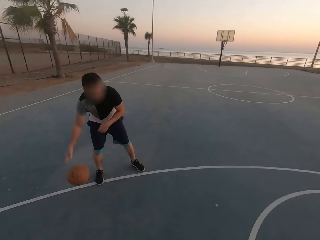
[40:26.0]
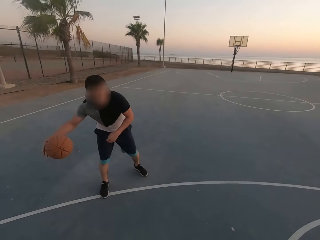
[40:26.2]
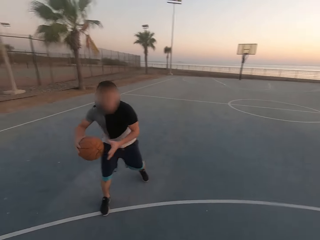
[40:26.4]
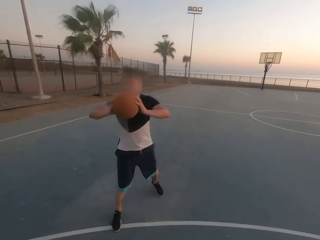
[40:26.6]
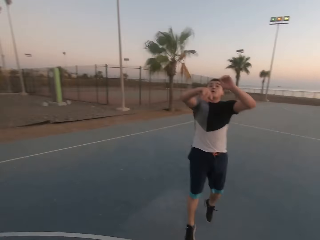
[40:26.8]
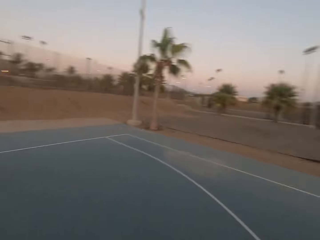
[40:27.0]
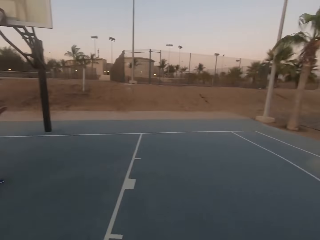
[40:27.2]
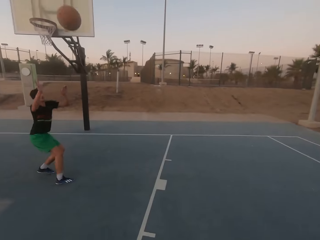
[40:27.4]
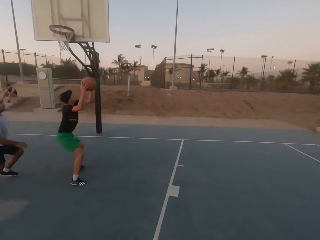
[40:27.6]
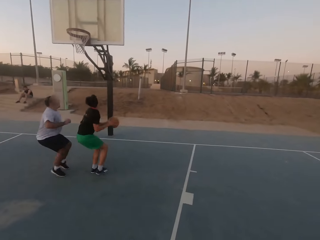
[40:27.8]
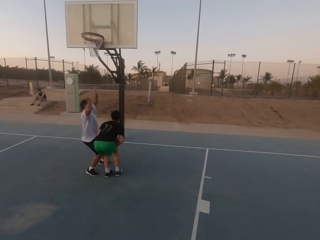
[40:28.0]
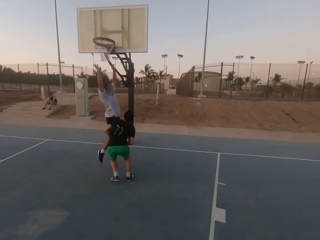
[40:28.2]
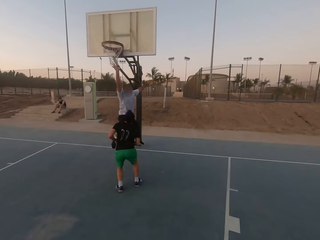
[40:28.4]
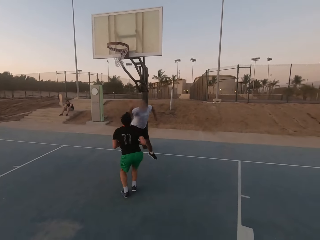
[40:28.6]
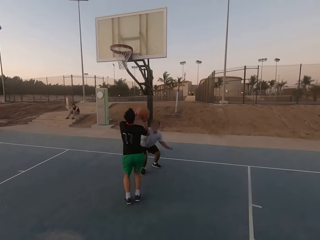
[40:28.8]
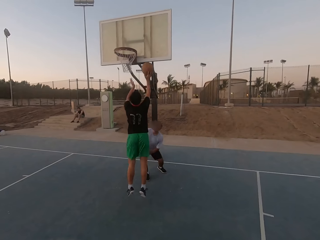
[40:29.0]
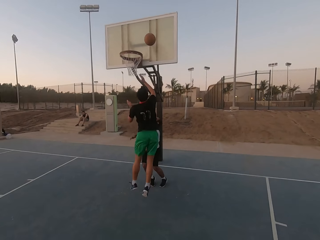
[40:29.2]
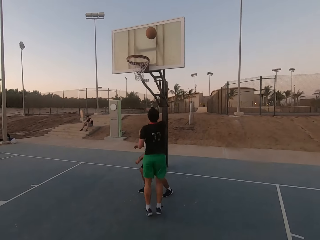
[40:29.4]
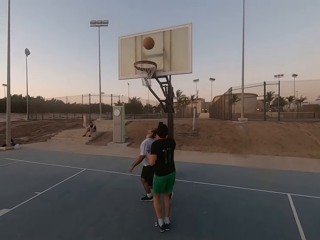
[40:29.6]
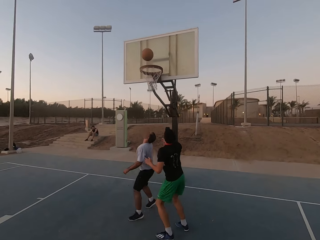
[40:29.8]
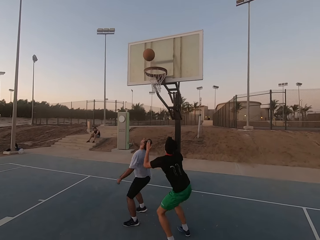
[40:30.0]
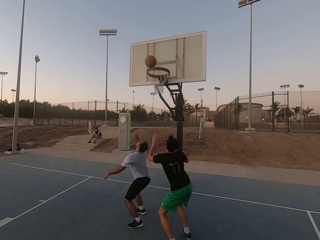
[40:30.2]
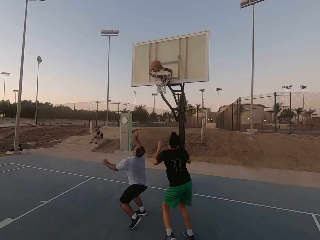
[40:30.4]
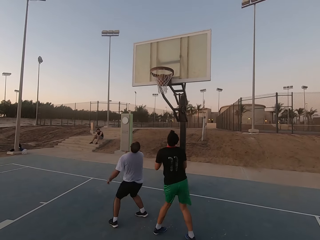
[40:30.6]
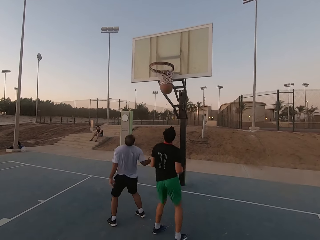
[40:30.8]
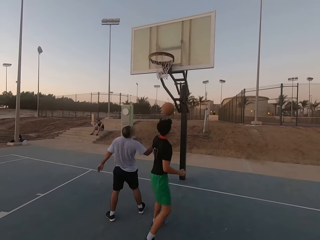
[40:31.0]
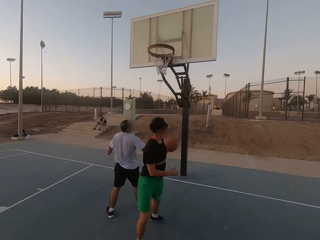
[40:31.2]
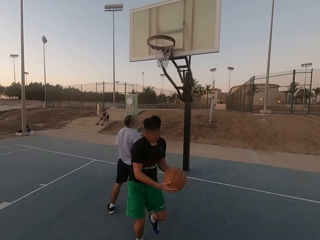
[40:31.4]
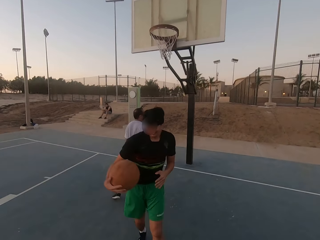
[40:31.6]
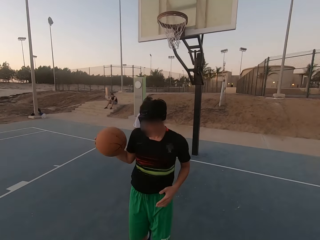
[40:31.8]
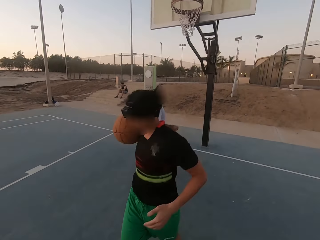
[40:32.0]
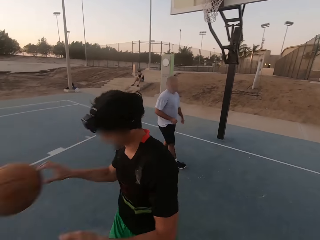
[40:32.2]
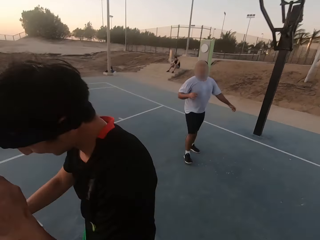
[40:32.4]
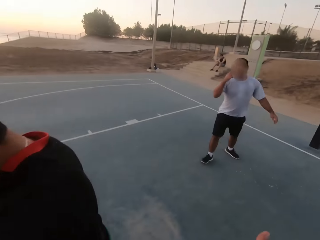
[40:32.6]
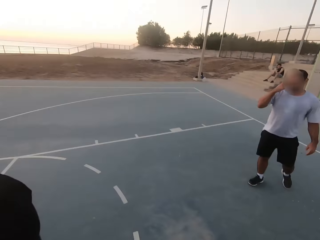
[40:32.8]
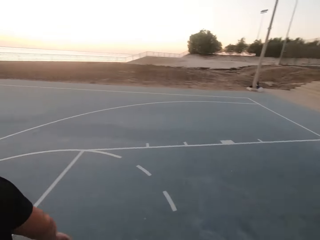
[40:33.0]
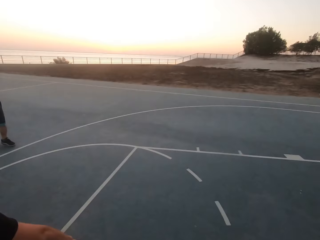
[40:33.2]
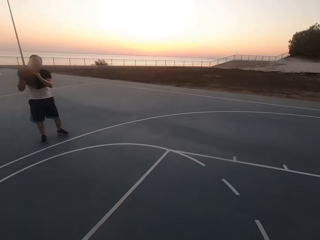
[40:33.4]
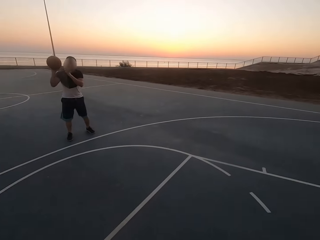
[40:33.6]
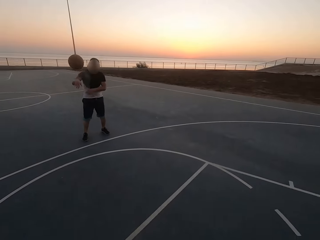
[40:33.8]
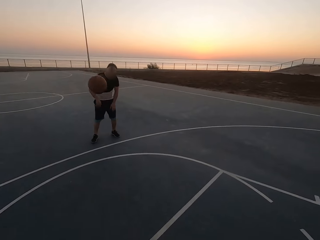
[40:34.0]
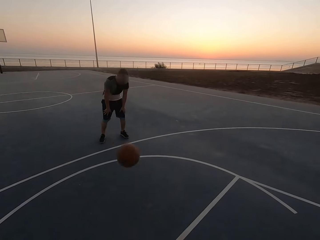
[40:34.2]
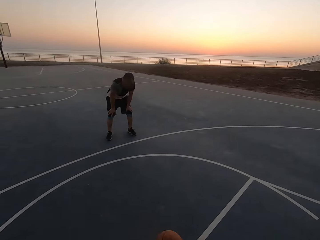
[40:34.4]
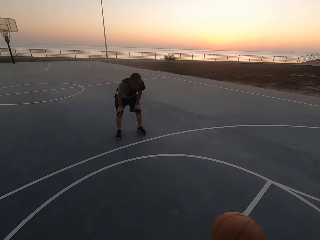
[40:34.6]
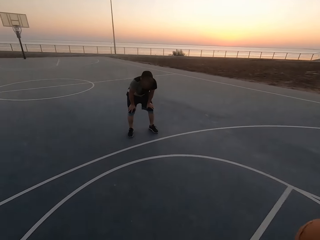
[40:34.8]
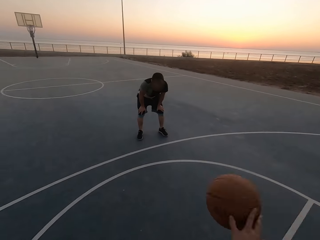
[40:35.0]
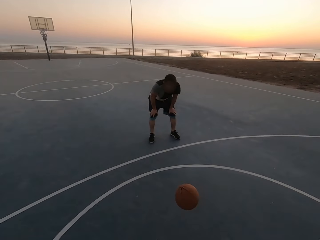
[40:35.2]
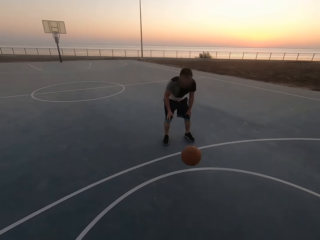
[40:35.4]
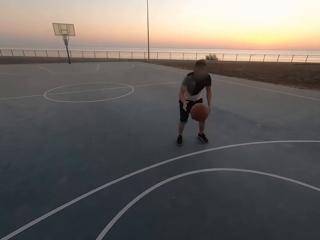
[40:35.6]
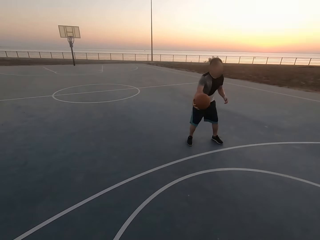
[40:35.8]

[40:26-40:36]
A man throws the ball to another man. The second man picks up the ball and holds the ball. Another man jumps. Another man shields. The second man throws the ball in the hoop, jumps, and makes a basket. He picks up the ball and throws the ball. The first man holds the ball, picks up the ball, and throws the ball to the camera wearer. The camera wearer throws the ball to the first man.

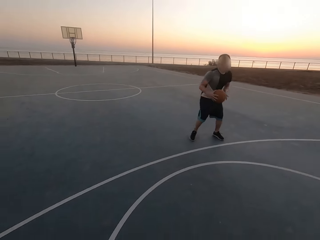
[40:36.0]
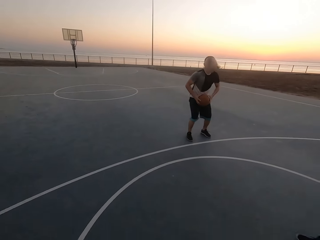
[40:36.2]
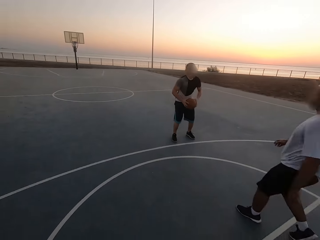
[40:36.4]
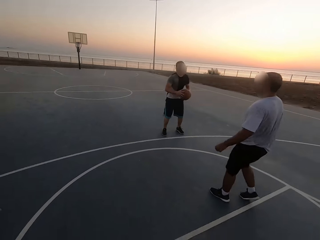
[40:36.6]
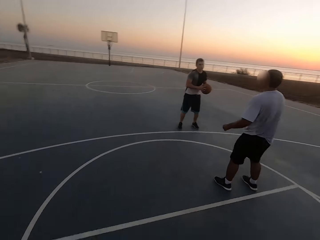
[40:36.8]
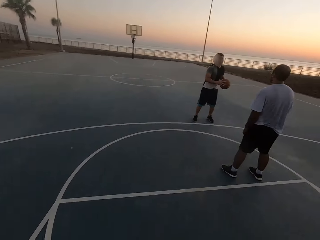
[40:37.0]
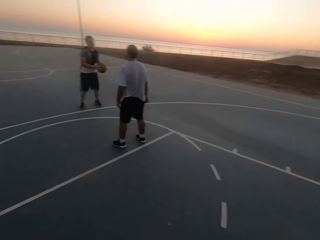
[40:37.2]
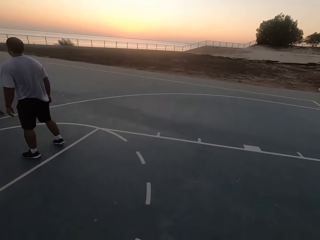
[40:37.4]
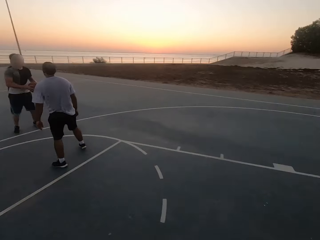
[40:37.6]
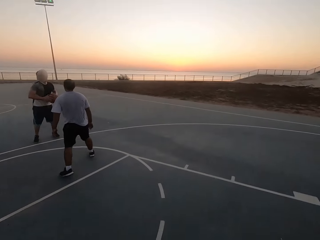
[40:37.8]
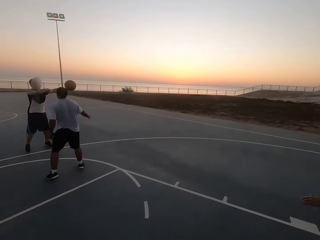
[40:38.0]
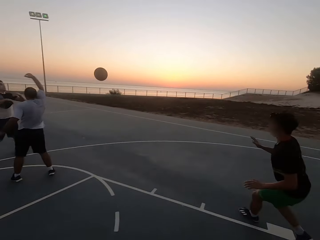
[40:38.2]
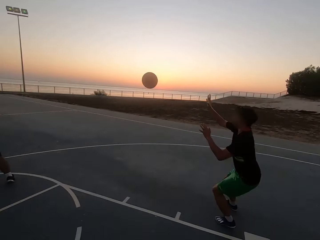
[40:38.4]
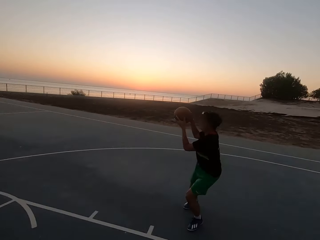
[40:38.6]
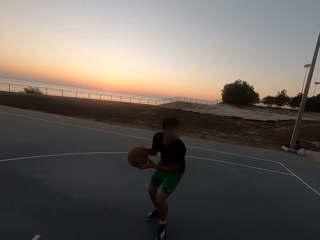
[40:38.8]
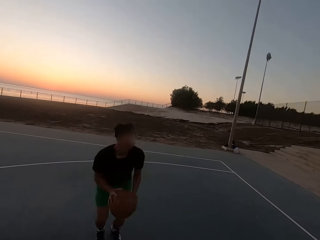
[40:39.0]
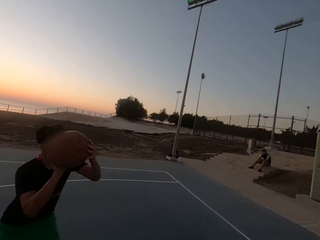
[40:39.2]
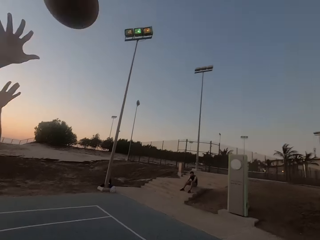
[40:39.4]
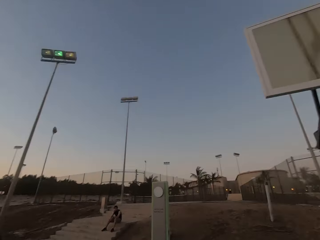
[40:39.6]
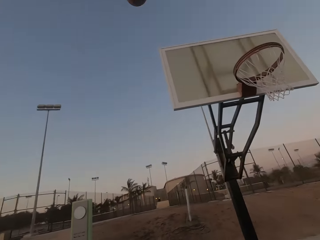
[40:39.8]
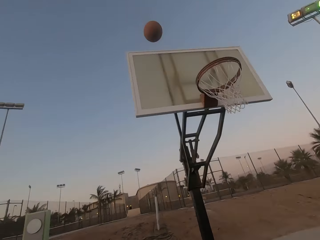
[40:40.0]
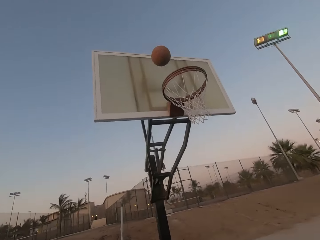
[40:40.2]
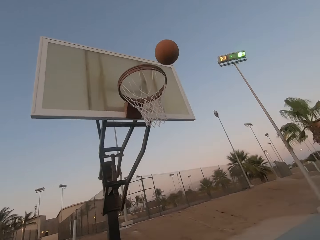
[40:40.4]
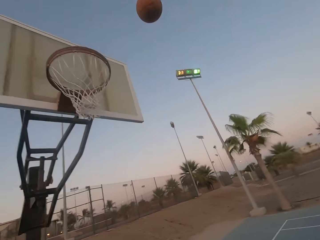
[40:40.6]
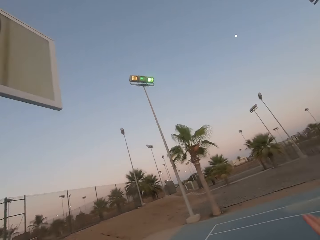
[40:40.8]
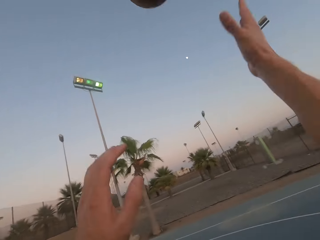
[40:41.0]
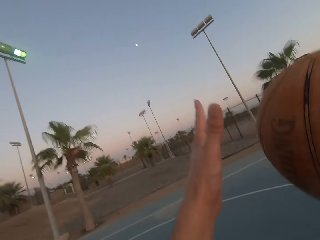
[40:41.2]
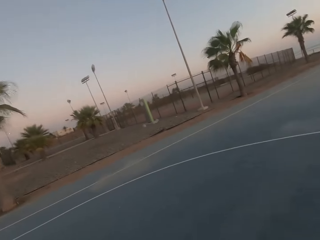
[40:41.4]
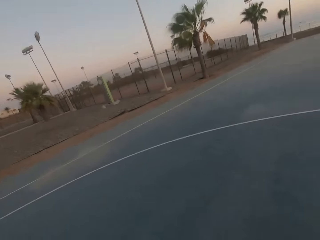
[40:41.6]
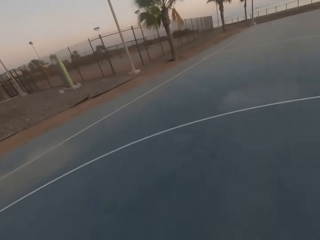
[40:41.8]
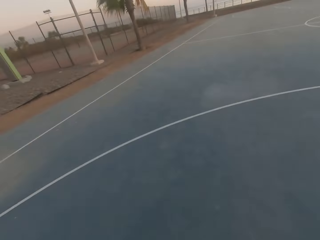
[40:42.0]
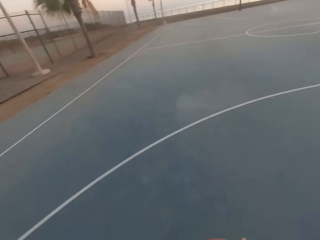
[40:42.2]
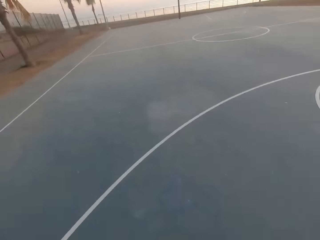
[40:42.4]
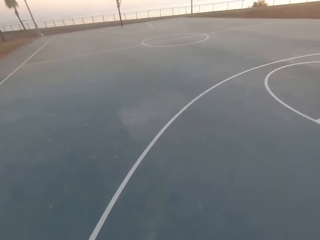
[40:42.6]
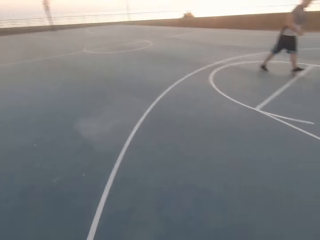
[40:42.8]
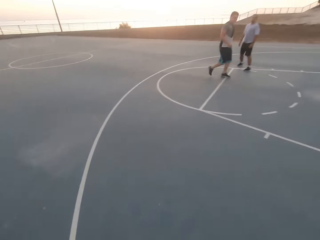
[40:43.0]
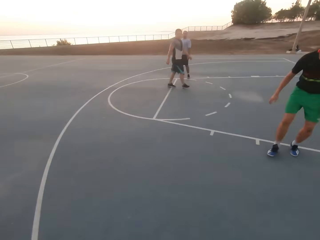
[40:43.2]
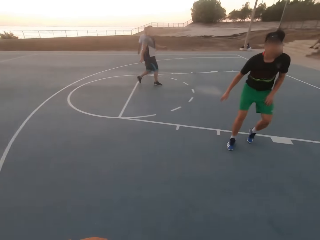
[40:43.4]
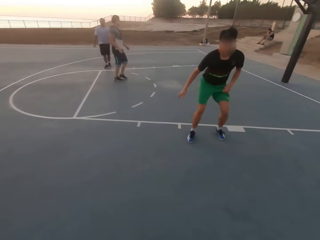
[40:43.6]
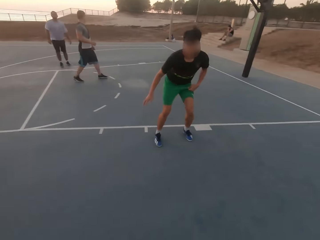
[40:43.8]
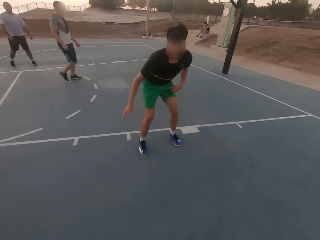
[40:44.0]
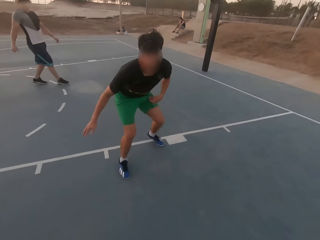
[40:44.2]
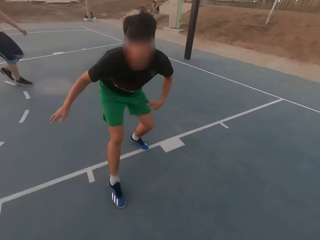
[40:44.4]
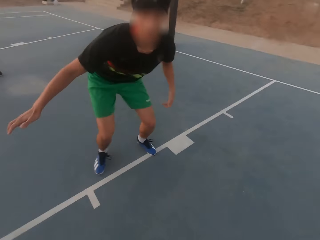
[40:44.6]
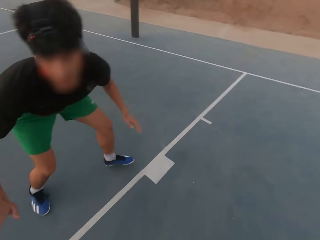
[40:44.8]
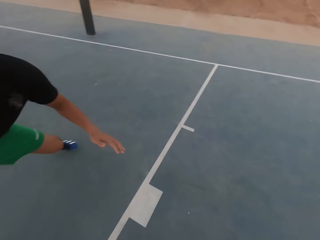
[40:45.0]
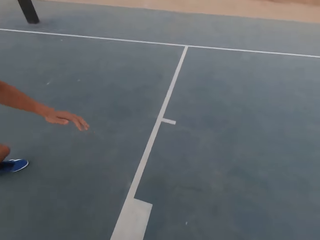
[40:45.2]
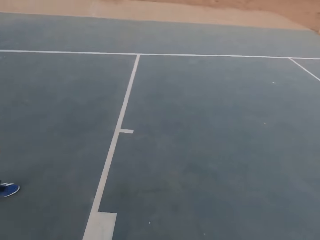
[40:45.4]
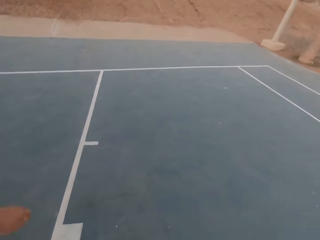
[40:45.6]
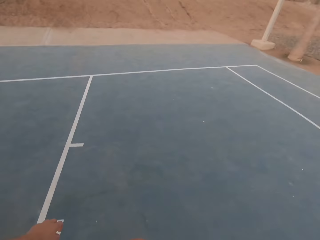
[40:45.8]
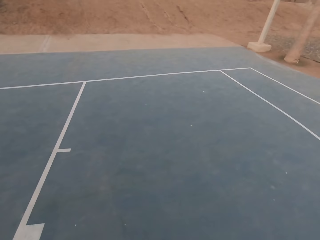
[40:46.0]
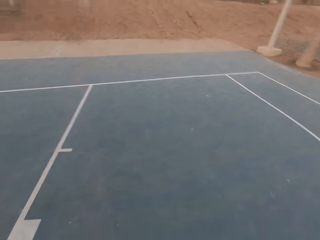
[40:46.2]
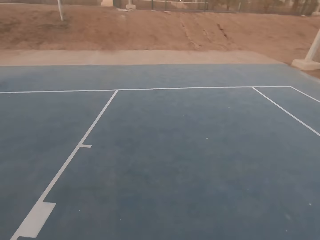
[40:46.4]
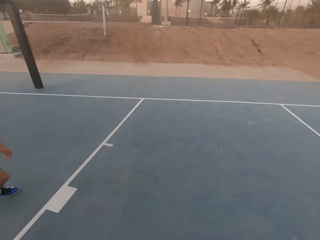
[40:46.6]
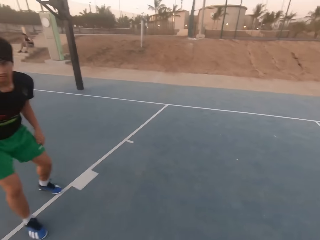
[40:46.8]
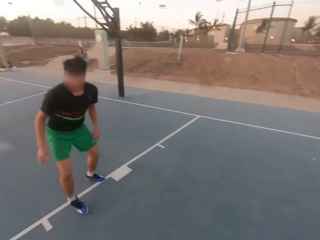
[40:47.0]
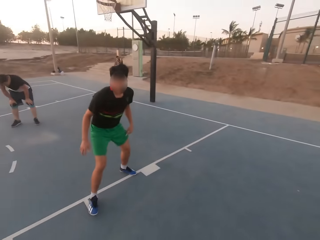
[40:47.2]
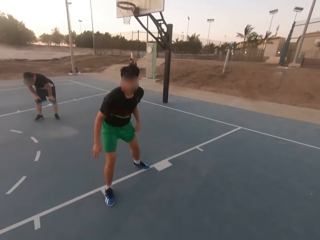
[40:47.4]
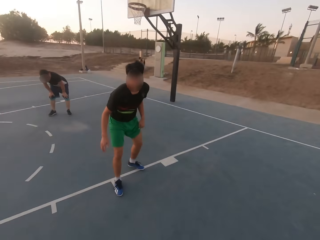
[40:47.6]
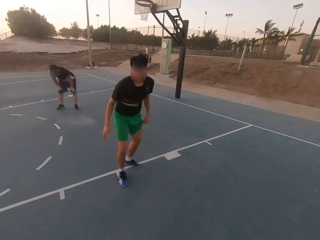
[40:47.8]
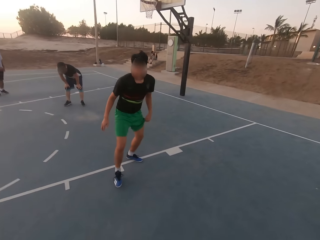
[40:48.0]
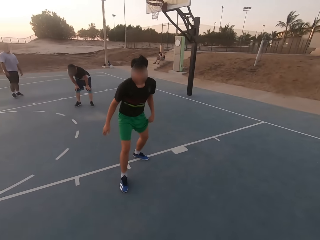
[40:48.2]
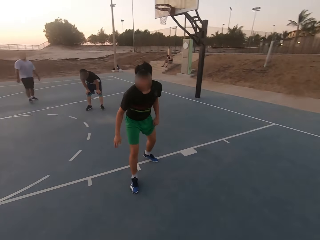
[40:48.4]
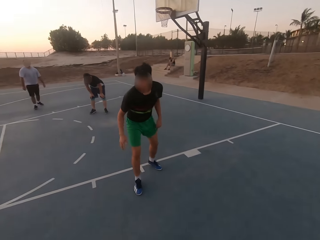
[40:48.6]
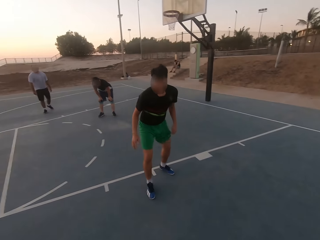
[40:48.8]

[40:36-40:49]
A man picks up the ball and holds the ball. Another man walks. The first man throws the ball to a third man. The third man holds the ball, picks up the ball, and throws the ball on the board. The camera wearer picks up the ball. They dribble the ball. They dribble the ball again. They look around and dribble the ball again. The first man walks. The third man shields.
